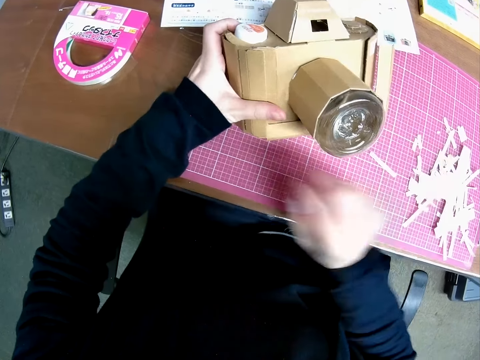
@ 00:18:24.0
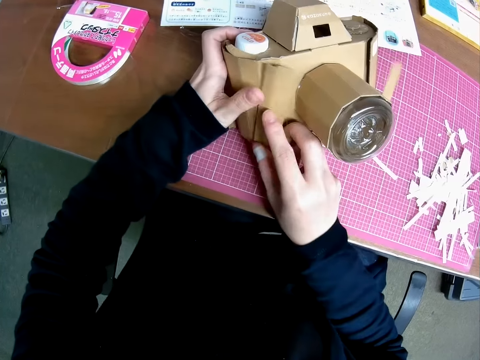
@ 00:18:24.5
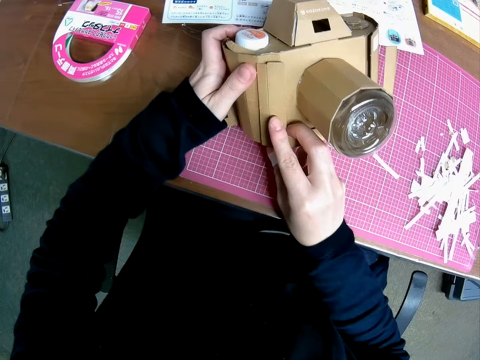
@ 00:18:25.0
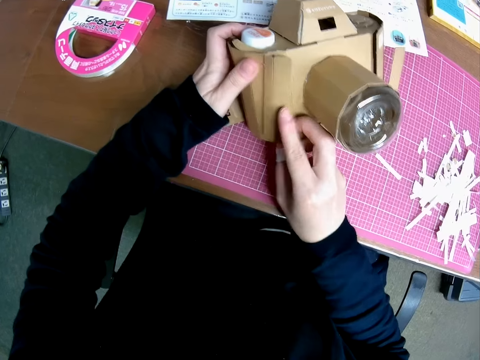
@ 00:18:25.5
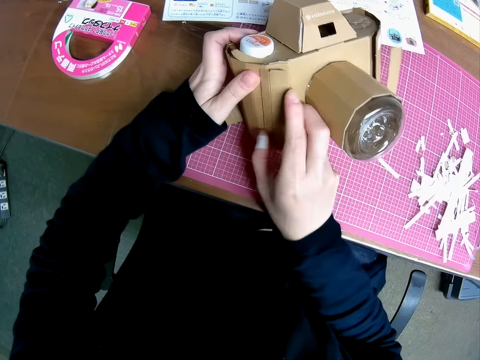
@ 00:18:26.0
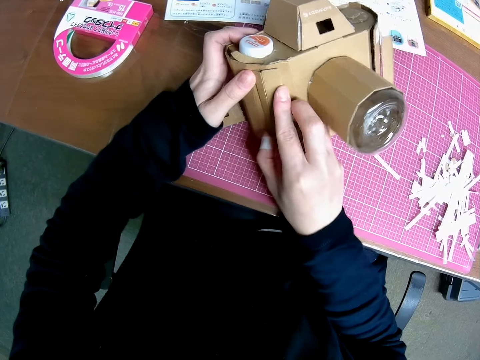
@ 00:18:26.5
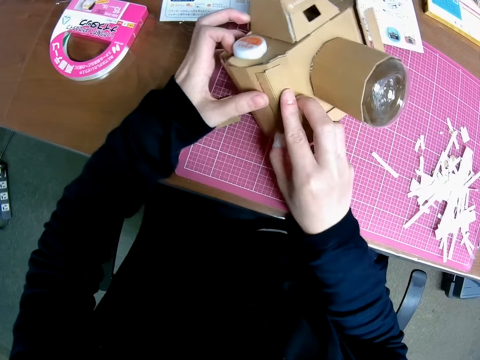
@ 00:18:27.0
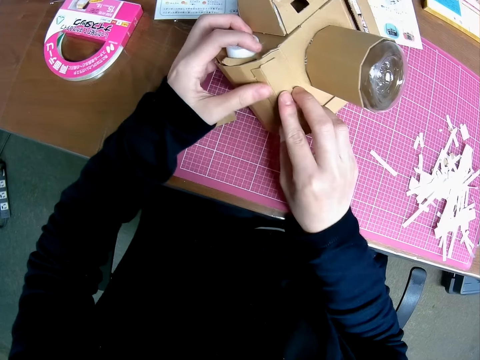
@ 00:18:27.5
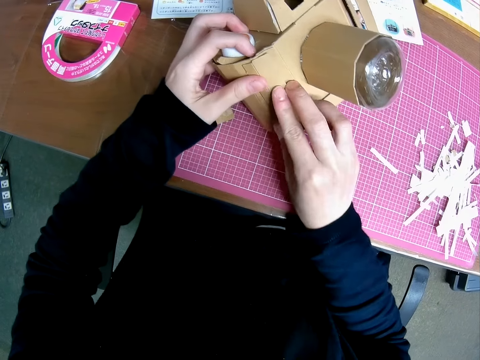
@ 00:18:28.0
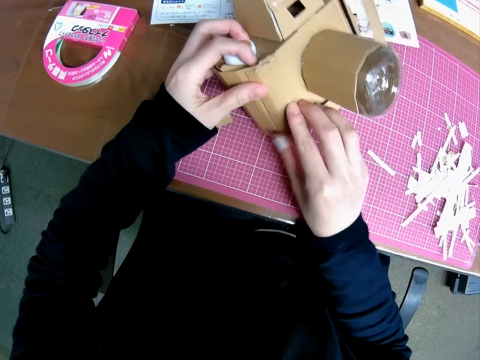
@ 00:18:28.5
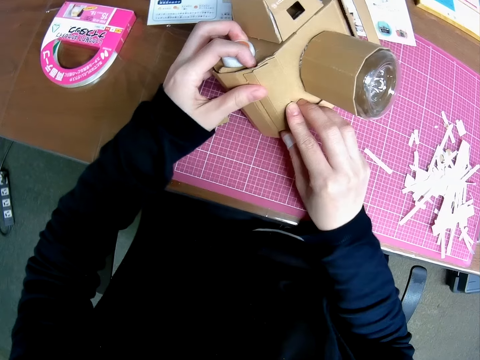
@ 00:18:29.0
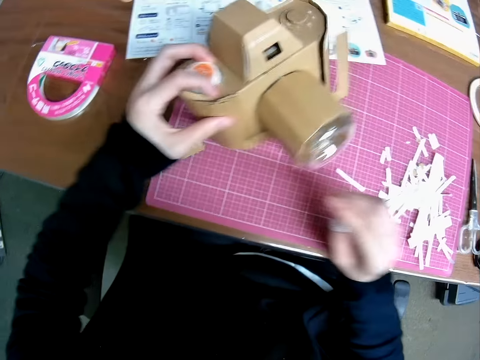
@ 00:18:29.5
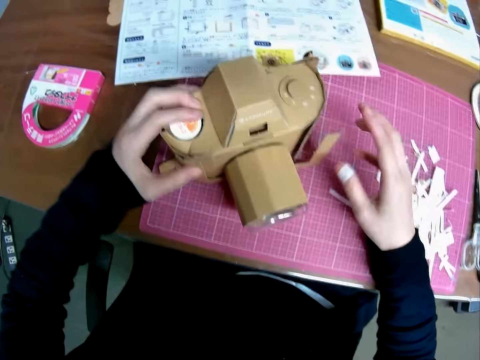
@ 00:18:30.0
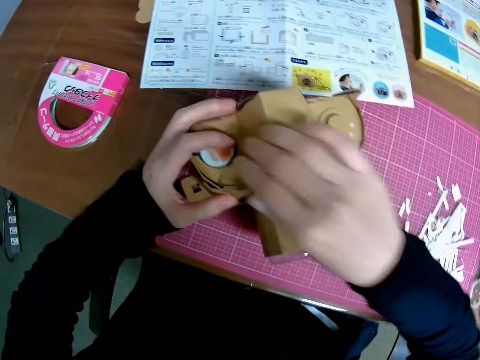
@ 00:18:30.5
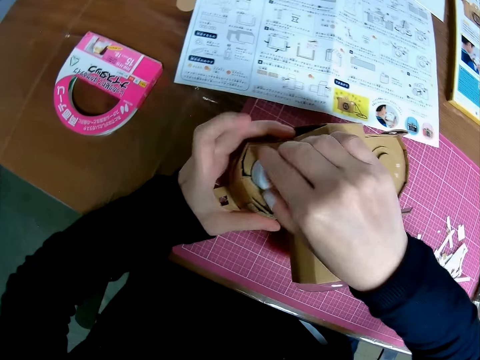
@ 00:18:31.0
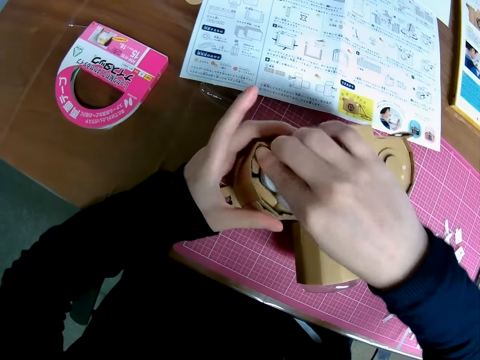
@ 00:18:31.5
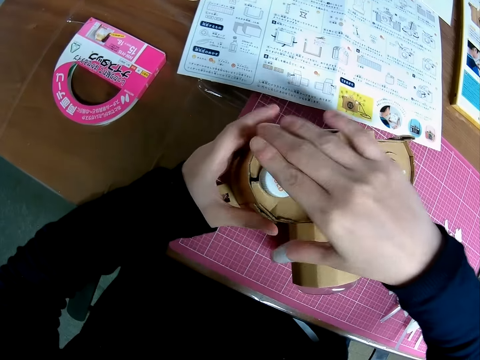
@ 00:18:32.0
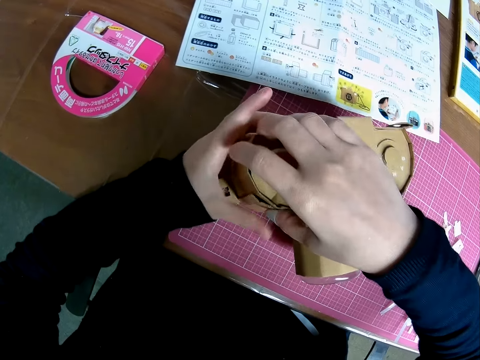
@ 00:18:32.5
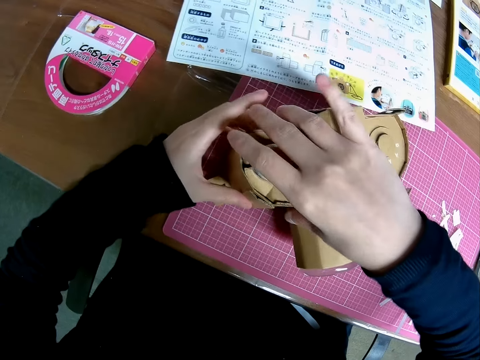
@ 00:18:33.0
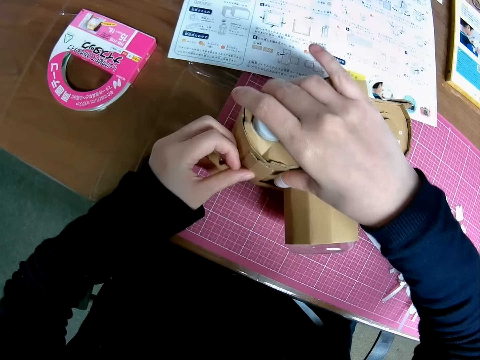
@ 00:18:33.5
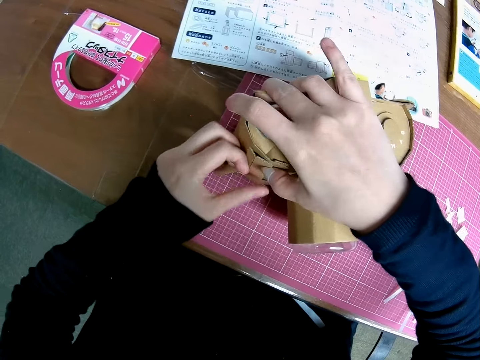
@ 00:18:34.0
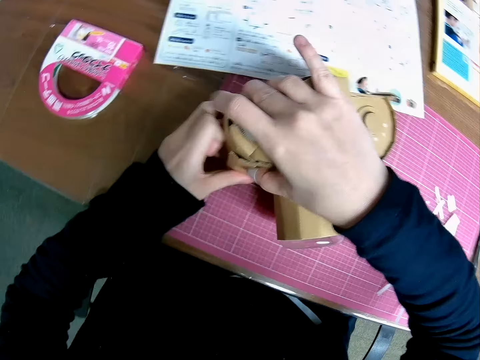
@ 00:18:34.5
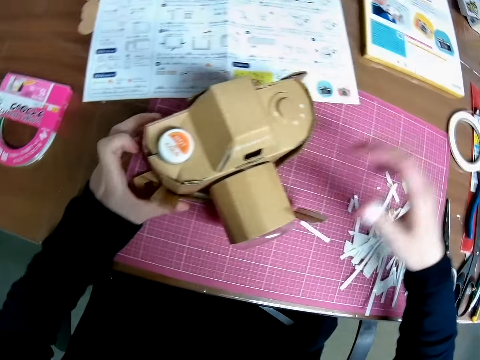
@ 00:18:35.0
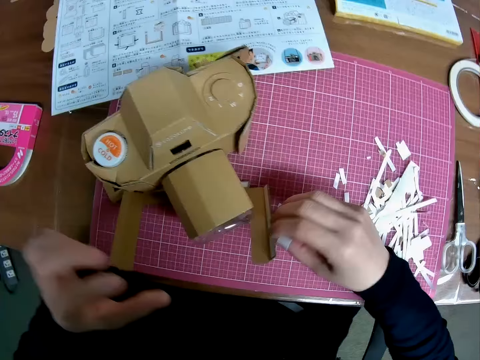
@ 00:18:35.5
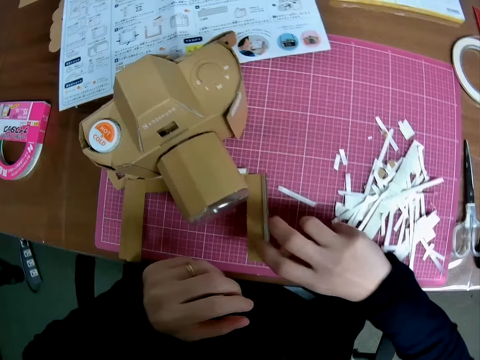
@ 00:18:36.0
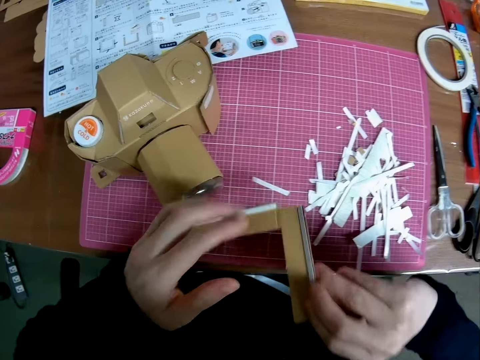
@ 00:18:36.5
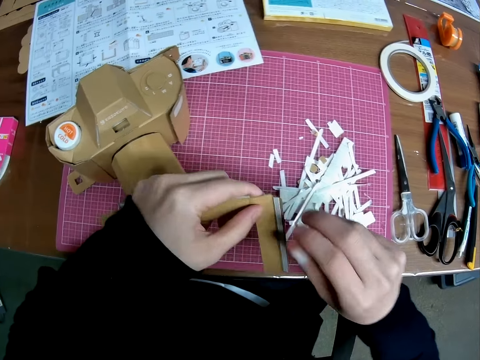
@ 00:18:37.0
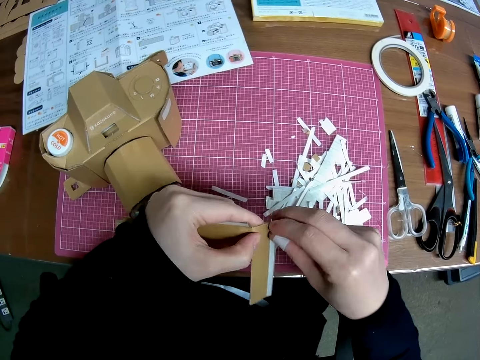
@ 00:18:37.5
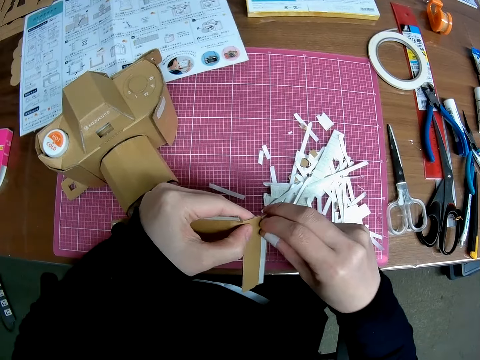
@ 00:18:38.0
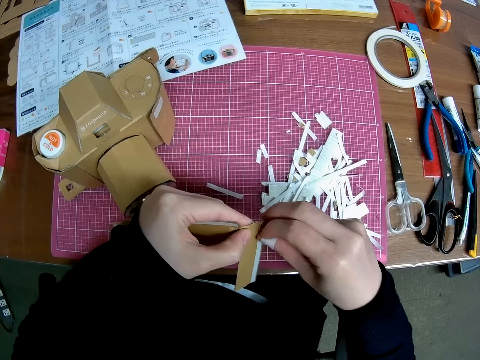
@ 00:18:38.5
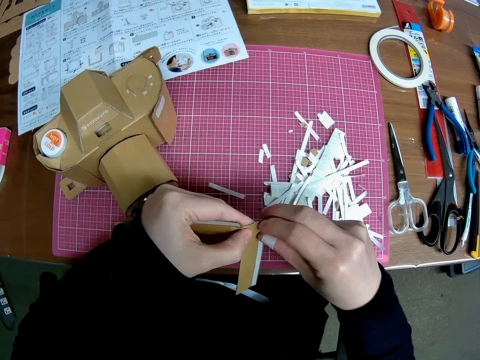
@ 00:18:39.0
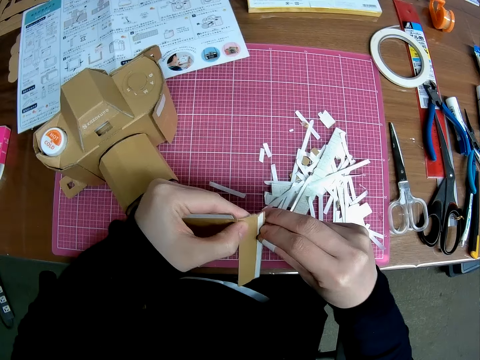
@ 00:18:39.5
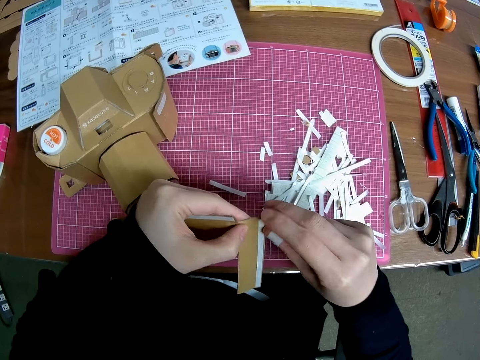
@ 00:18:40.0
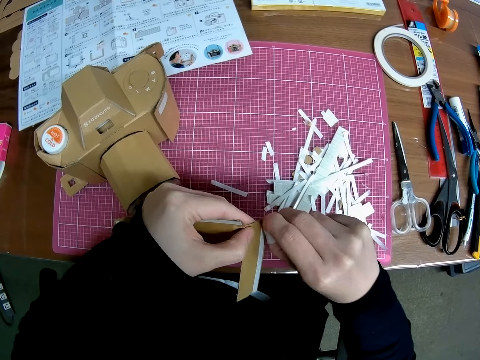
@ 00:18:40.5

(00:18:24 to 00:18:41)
The camera wearer sticks the shaped box on the wooden camera model. They turn the wooden camera model. They hold something. They stick the shaped box on the wooden camera model. They pick up the shaped box. They peel off an adhesive seal on the piece.

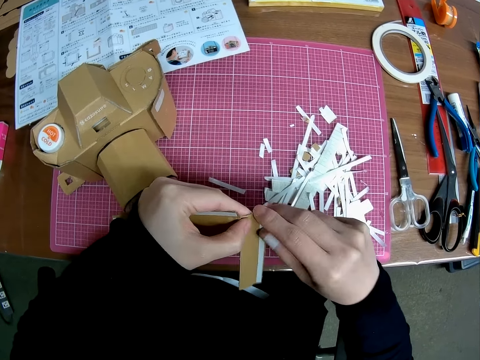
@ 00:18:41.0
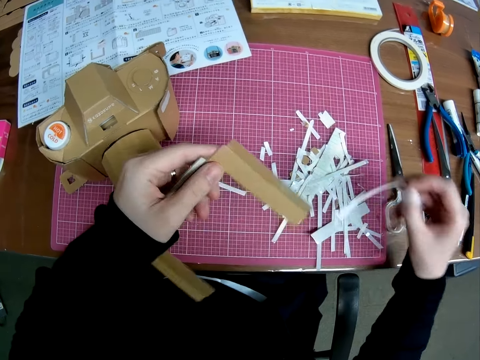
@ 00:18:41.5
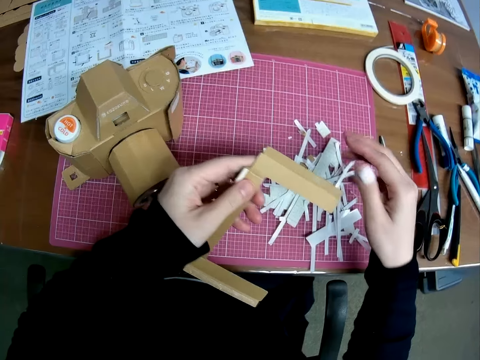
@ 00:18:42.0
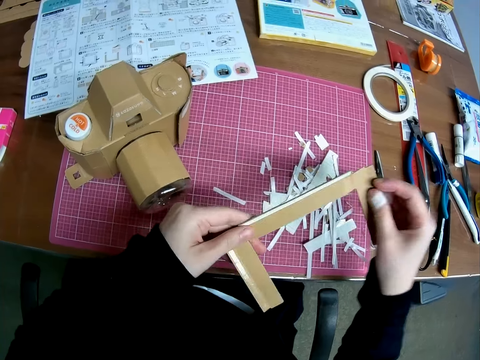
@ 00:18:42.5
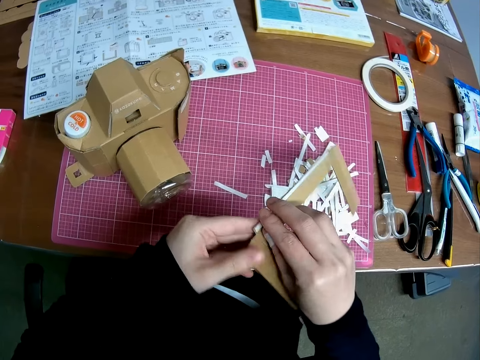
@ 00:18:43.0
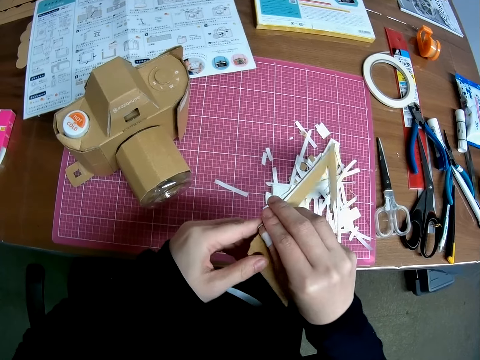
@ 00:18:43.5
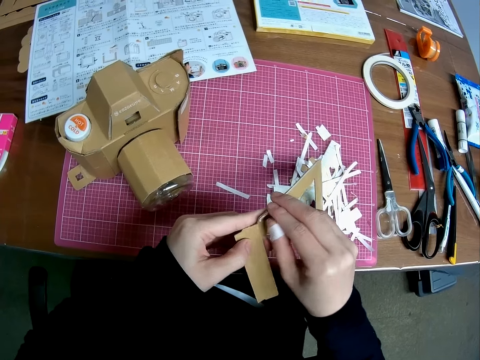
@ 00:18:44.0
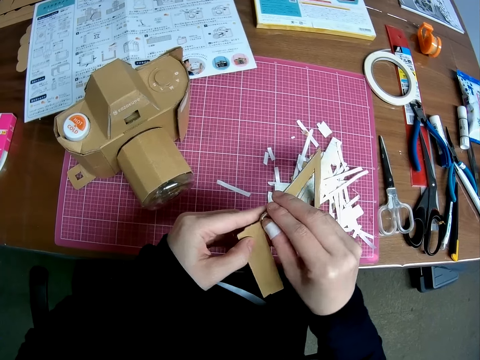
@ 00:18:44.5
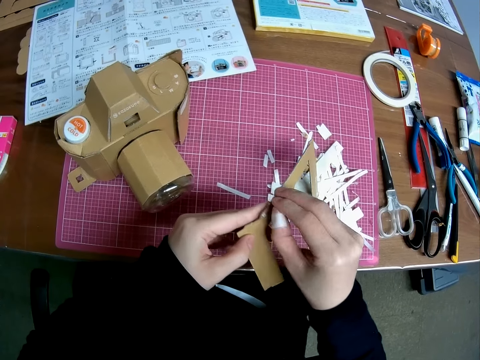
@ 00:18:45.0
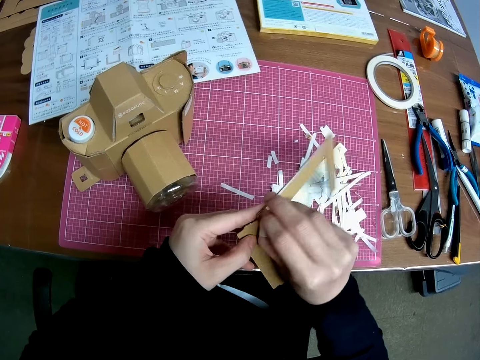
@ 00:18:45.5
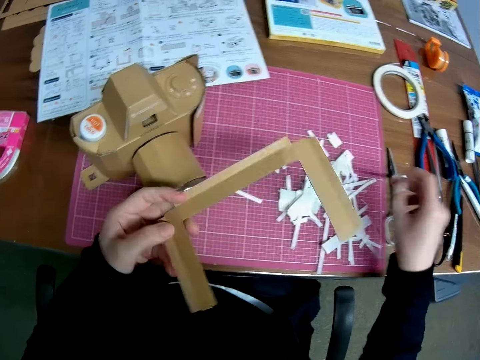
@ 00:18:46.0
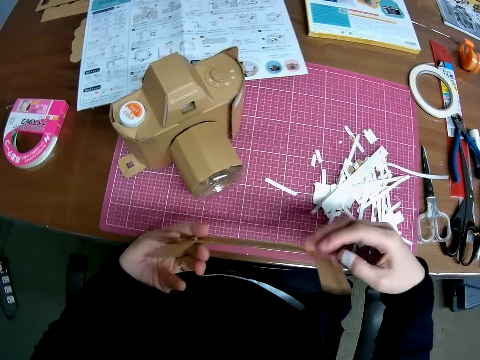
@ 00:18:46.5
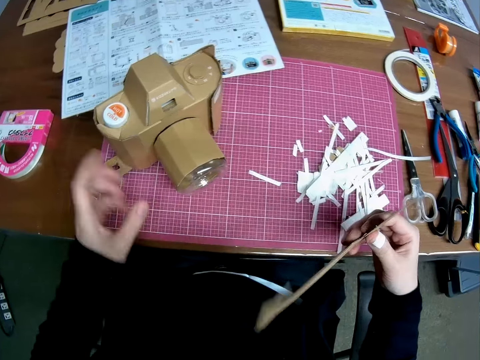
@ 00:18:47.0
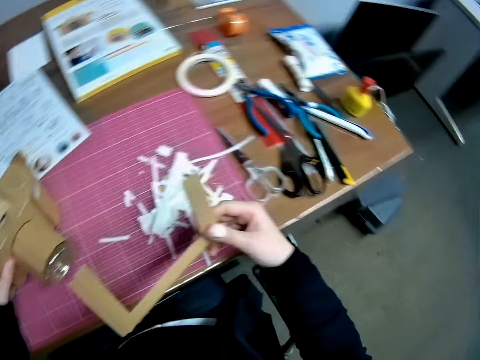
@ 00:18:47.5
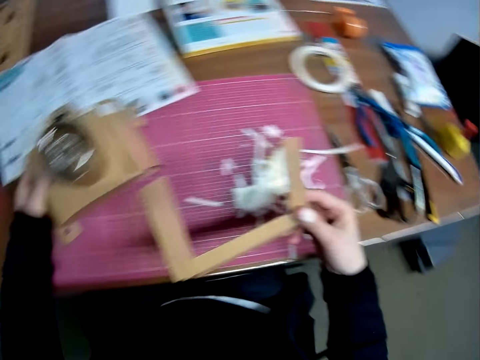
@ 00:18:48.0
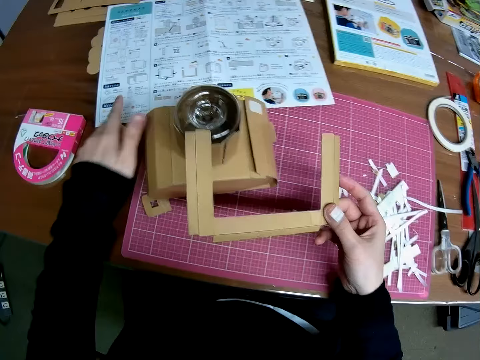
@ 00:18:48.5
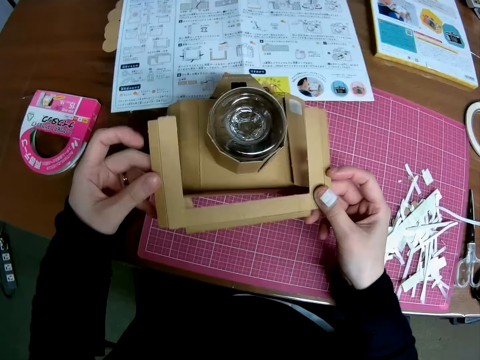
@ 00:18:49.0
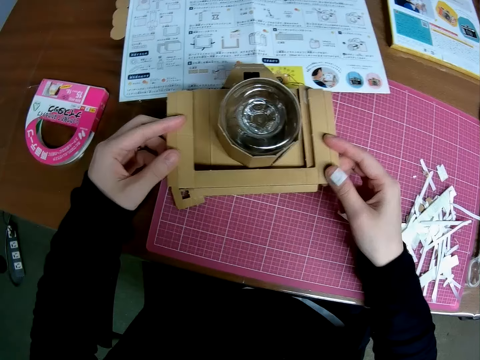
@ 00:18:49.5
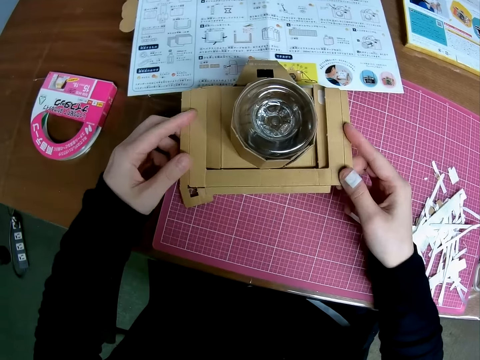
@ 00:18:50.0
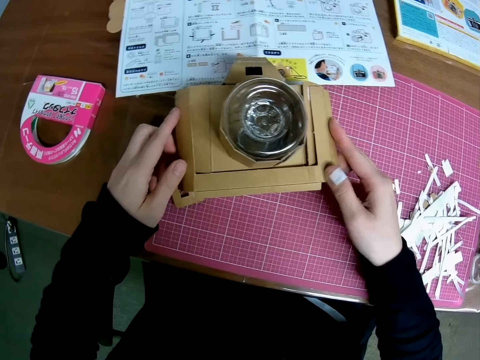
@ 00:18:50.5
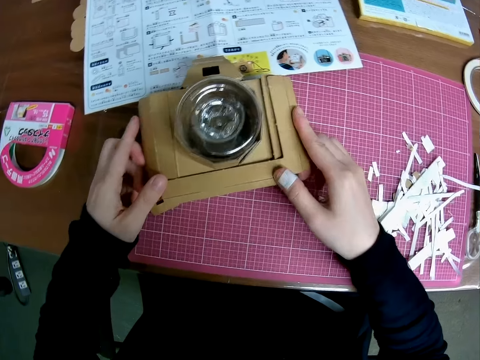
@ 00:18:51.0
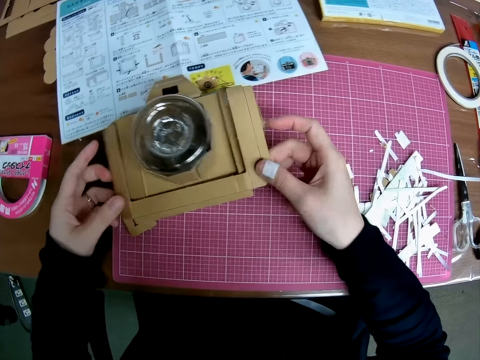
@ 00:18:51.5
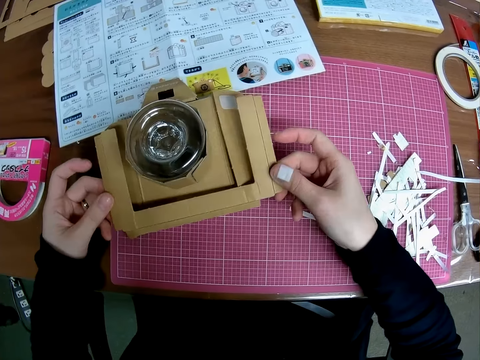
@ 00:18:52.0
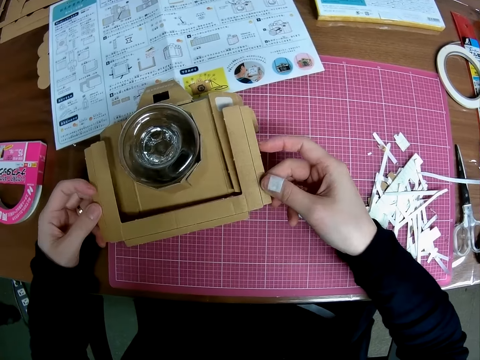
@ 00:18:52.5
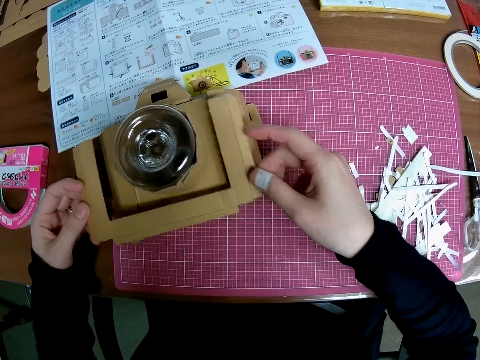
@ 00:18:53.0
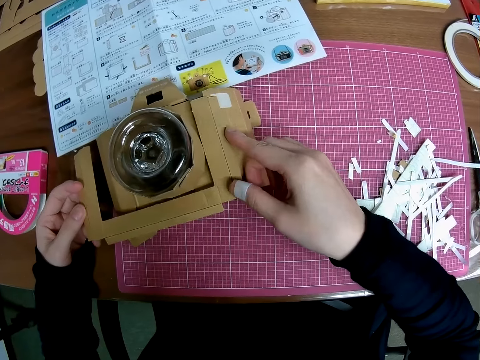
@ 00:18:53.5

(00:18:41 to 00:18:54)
The camera wearer drops the adhesive seal on the table. They peel off an adhesive seal on the piece. They drop the adhesive seal on the table. They hold the wooden camera model. They lay the assembled piece on the cutting mat. They turn the wooden camera model. They place the shaped box on the wooden camera model.
